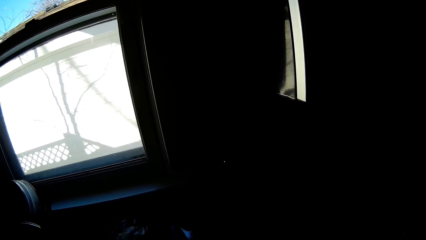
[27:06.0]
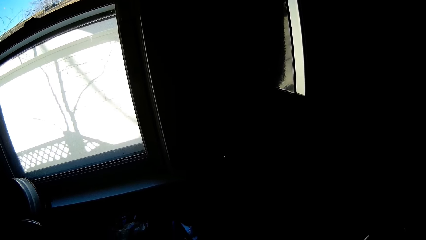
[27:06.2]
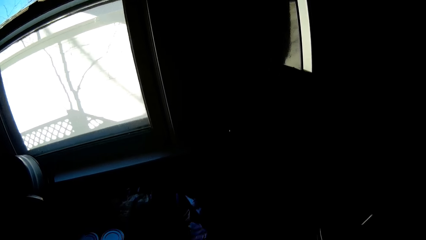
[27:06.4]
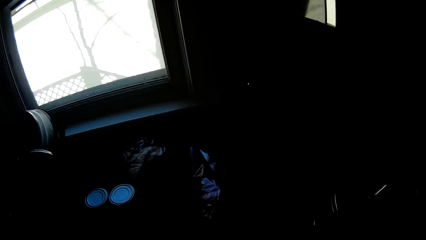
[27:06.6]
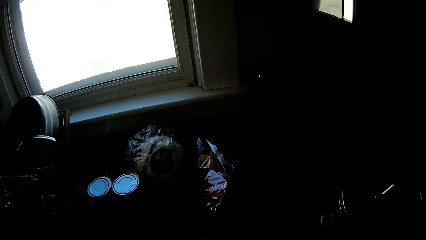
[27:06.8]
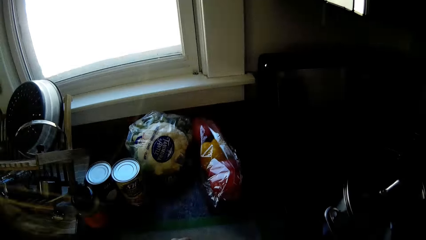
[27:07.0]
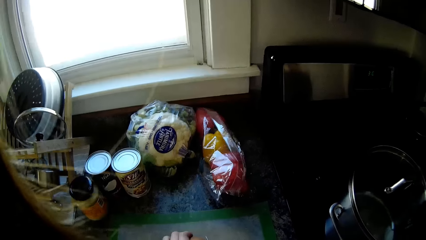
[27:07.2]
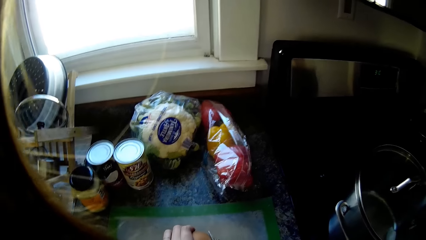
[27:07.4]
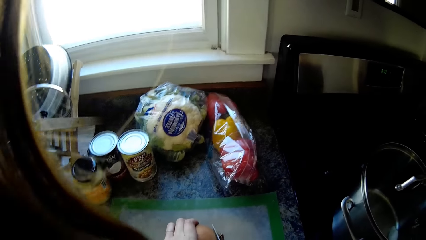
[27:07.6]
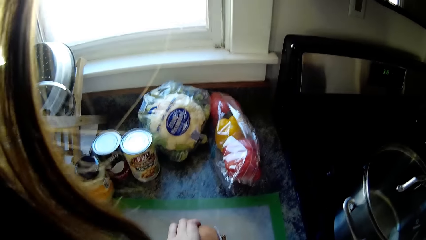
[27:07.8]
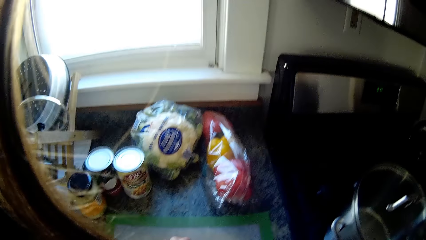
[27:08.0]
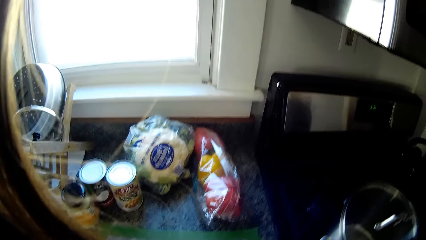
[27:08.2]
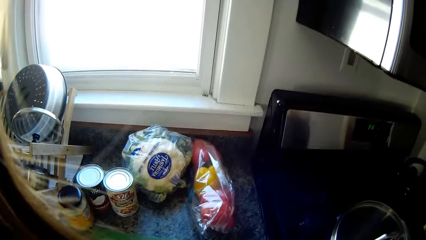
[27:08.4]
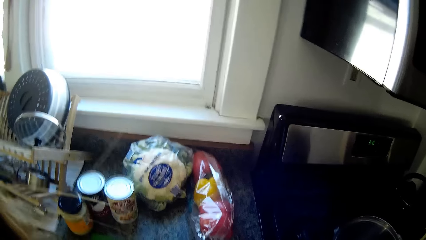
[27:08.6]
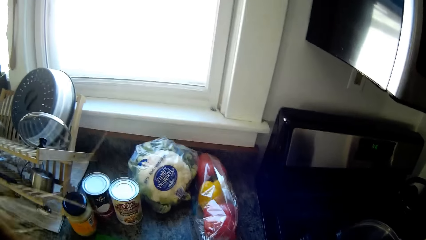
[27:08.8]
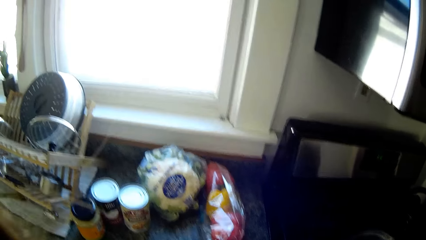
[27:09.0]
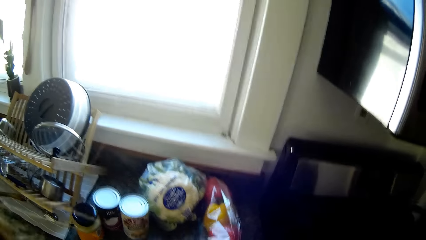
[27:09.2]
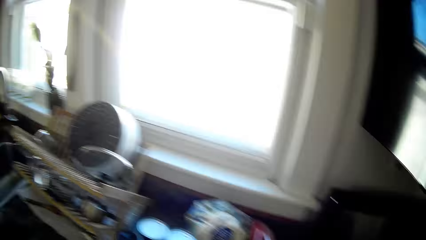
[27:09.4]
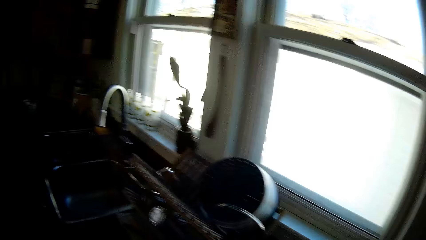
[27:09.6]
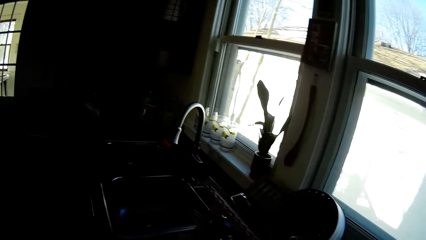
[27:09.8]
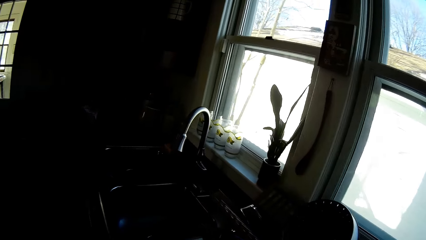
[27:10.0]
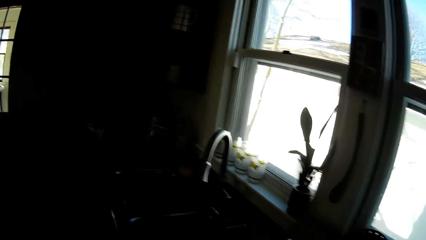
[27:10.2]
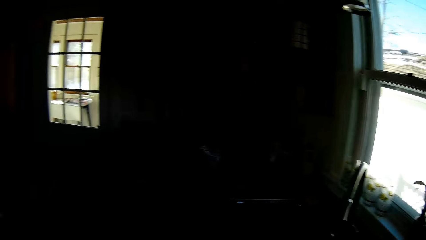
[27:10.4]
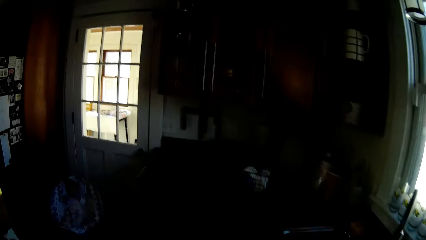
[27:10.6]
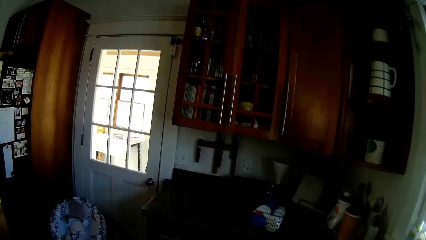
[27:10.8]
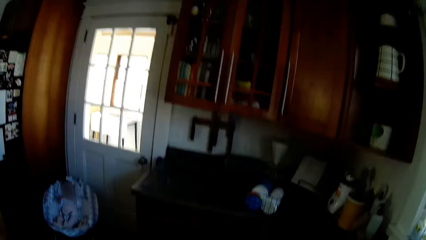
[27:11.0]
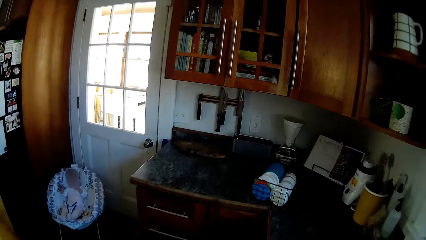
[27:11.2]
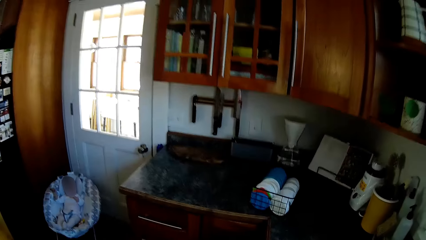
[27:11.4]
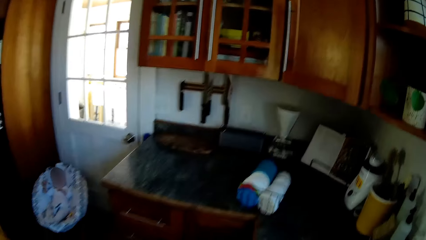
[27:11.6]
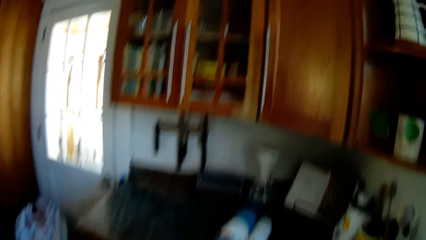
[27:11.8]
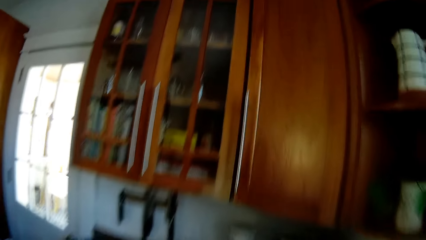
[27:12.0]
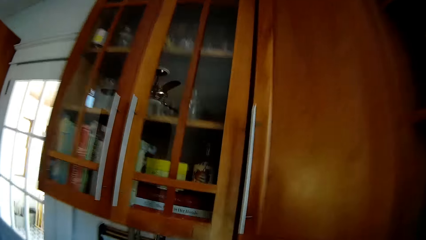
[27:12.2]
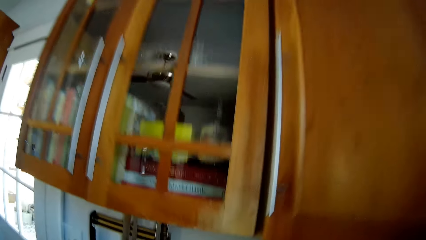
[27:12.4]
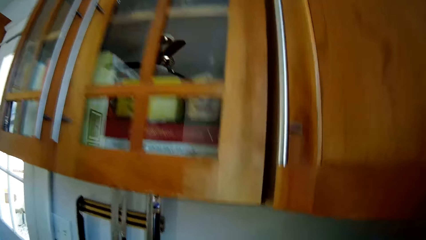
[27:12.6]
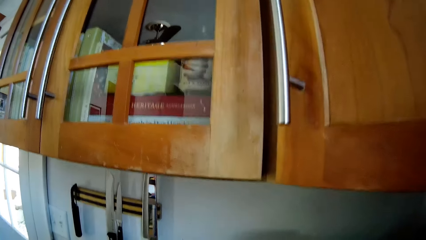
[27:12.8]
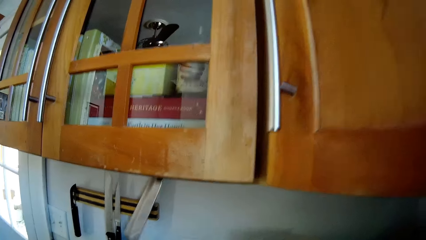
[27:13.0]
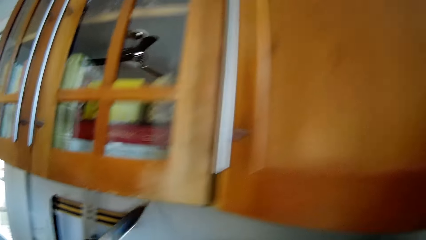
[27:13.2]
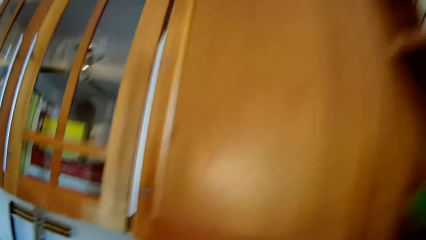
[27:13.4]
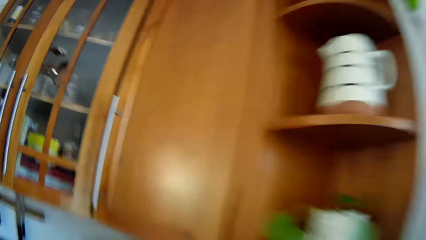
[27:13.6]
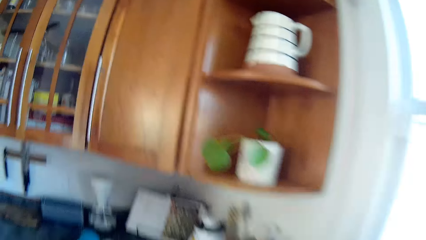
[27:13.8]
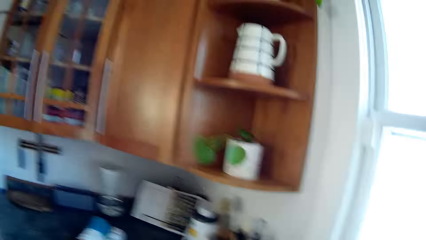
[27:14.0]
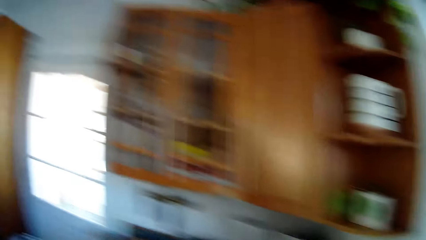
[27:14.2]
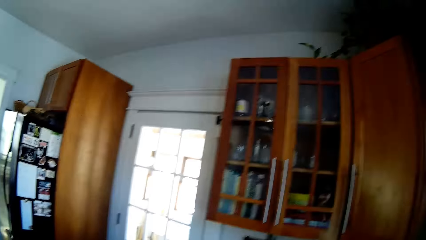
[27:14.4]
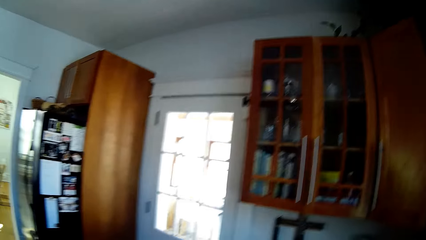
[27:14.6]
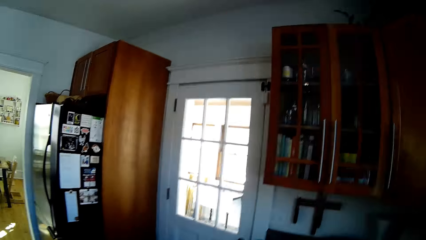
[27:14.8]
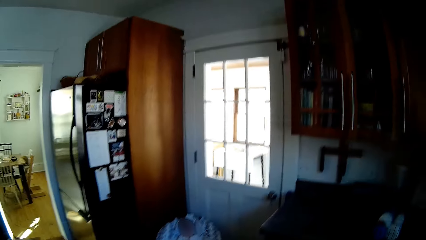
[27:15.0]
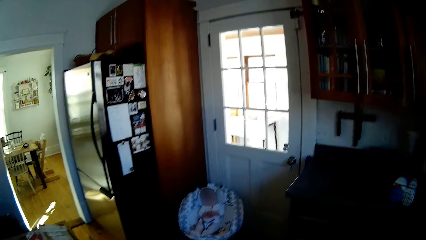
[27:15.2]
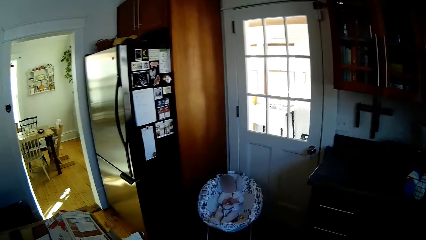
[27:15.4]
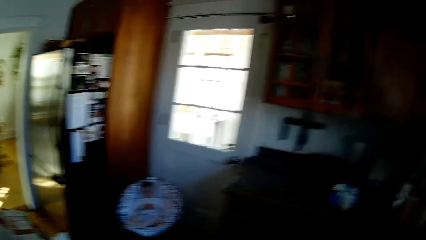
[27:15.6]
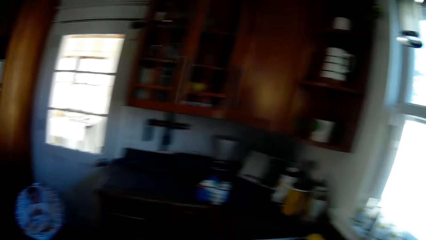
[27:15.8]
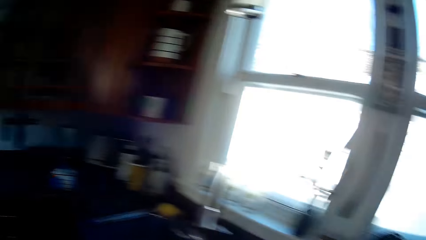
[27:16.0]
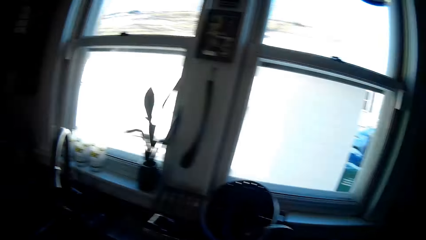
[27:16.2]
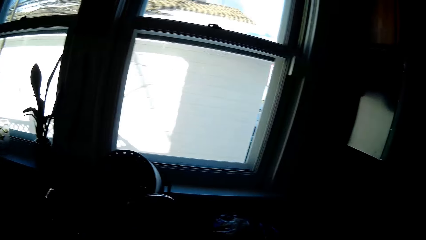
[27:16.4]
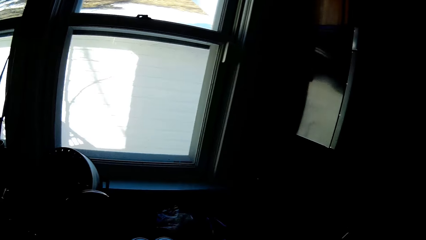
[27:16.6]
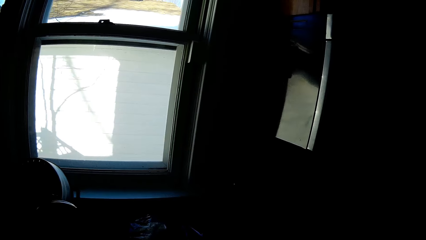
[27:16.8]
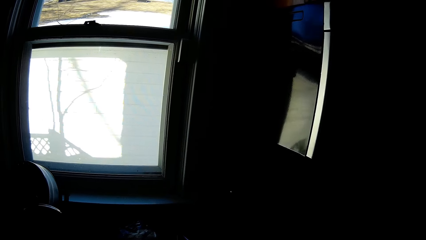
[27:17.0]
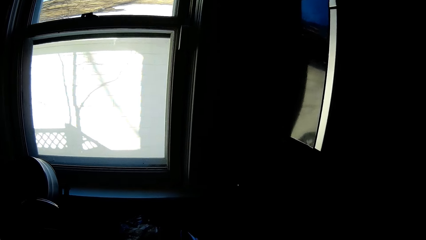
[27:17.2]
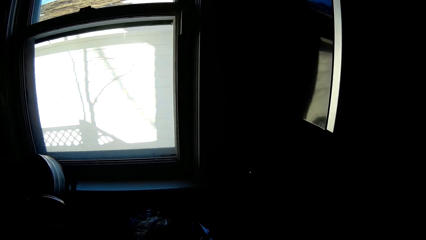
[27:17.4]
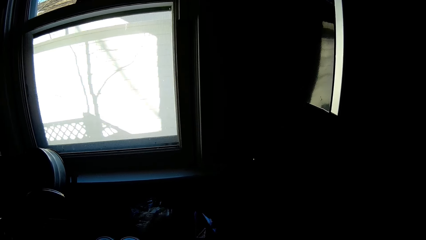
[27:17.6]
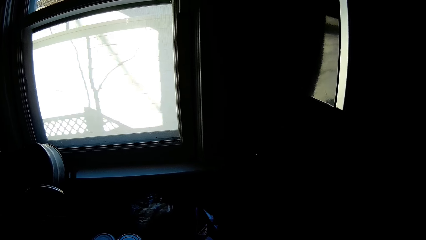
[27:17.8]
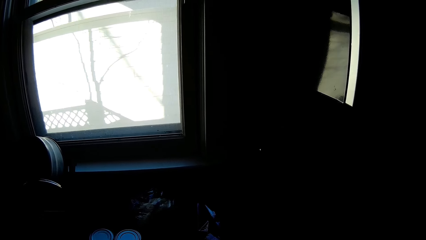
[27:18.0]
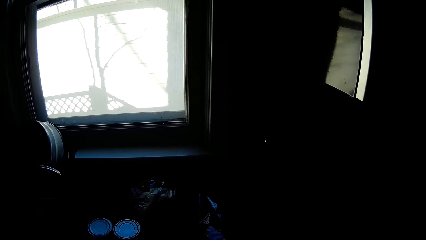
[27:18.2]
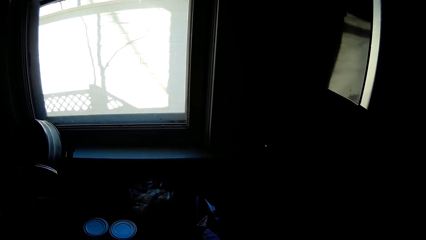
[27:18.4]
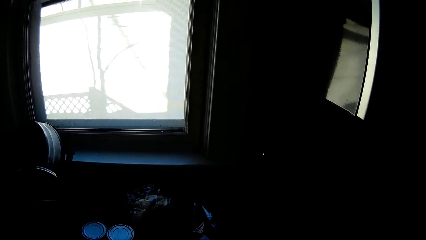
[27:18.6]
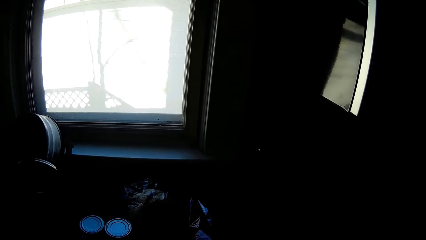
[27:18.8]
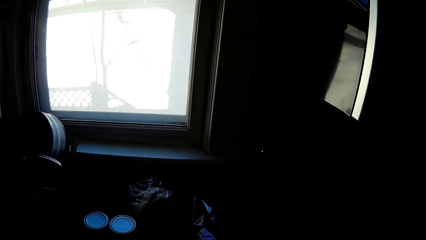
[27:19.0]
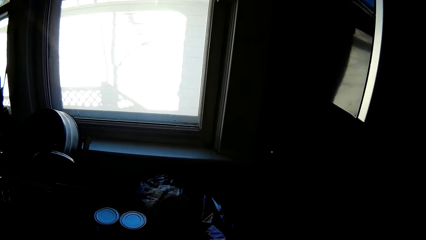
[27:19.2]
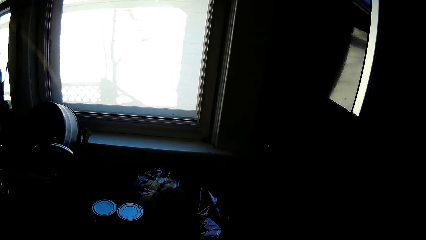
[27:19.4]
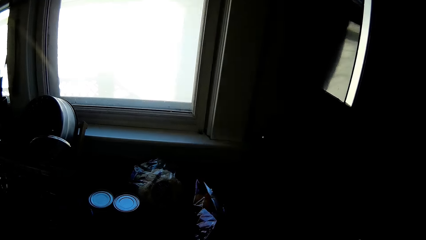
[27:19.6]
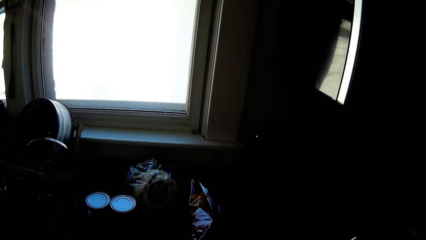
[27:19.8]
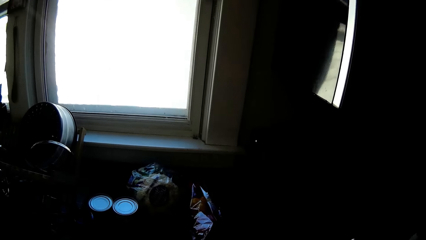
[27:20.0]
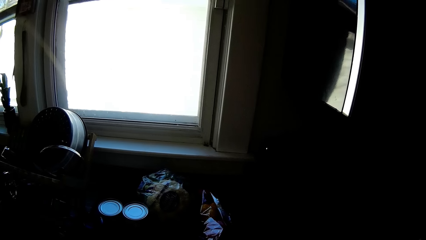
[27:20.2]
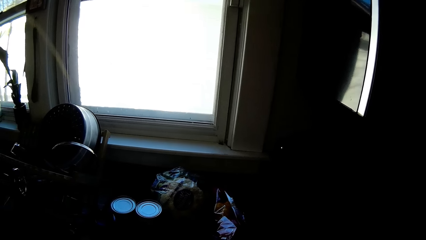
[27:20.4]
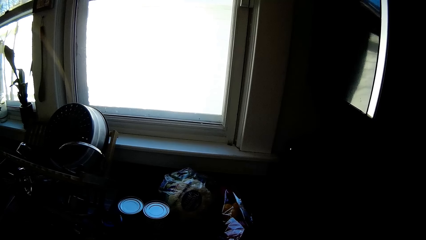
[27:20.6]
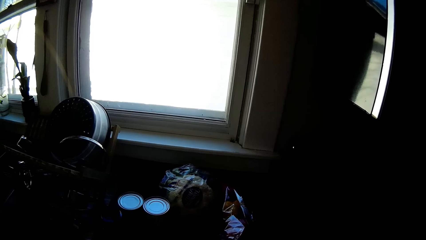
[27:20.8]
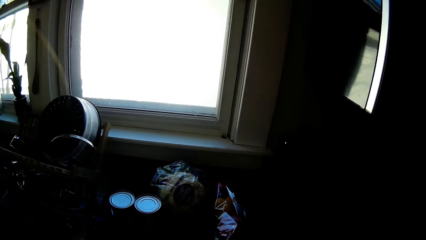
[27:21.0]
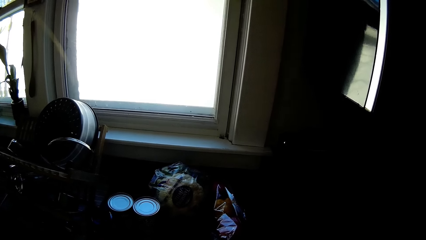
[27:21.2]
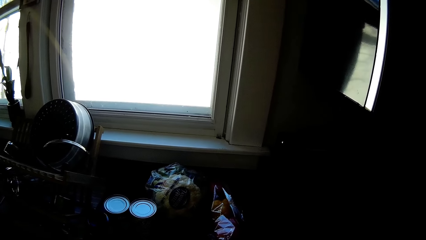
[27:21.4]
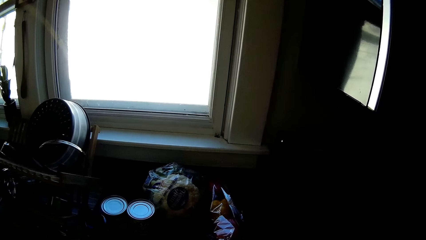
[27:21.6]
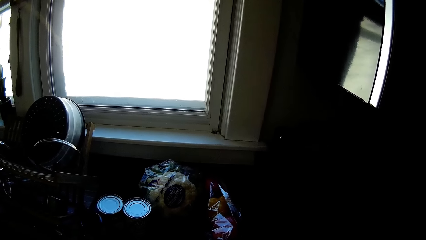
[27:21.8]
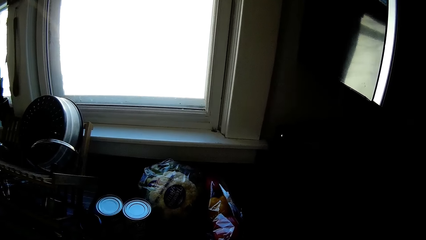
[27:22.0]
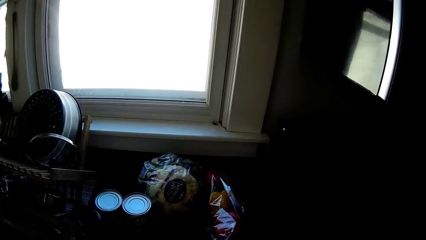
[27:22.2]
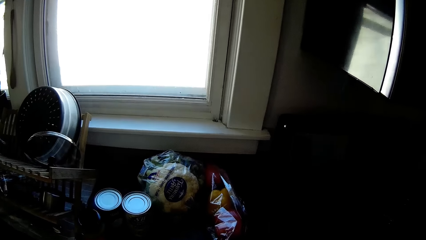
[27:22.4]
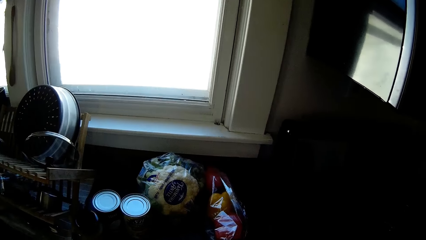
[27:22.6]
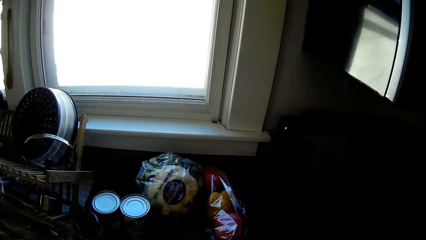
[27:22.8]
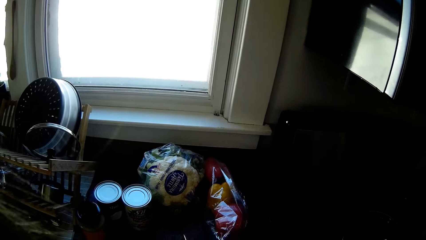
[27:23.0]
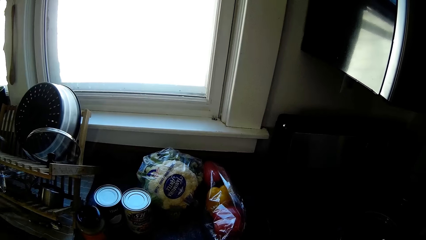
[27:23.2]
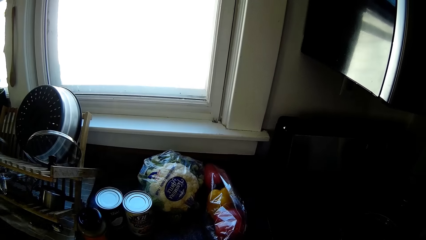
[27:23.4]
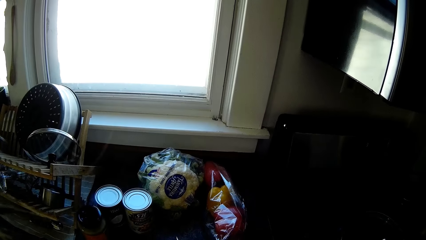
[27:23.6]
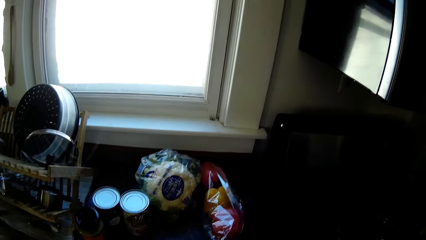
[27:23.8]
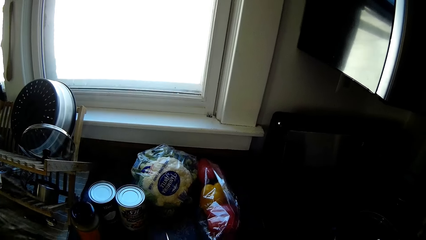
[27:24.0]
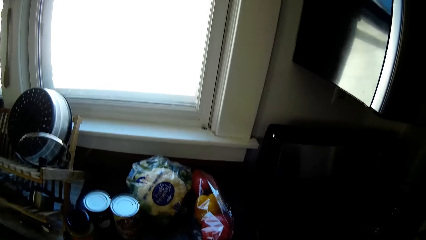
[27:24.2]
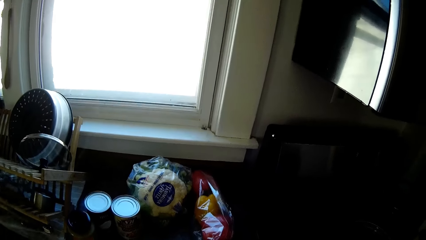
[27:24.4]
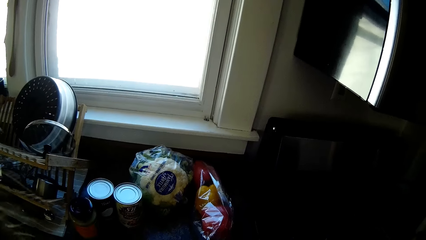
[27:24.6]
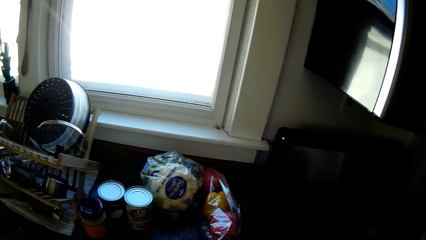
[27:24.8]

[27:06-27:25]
The camera wearer holds the onion on the chopping board with her left hand. She holds a knife in her right hand. She touches the onion with the knife in her right hand. She cuts something. She picks a knife from a knife rack on the wall with her left hand. She talks in the room. She cuts the vegetable. She opens a pack of bread with the knife in her right hand.
